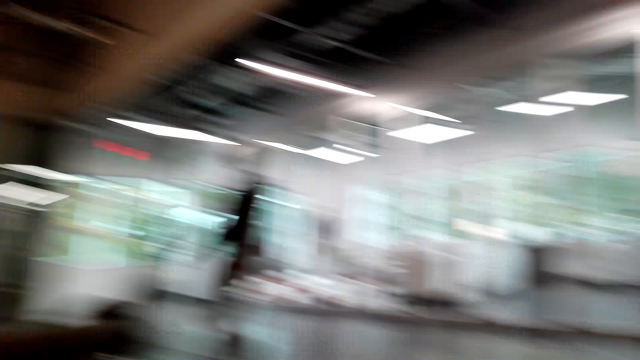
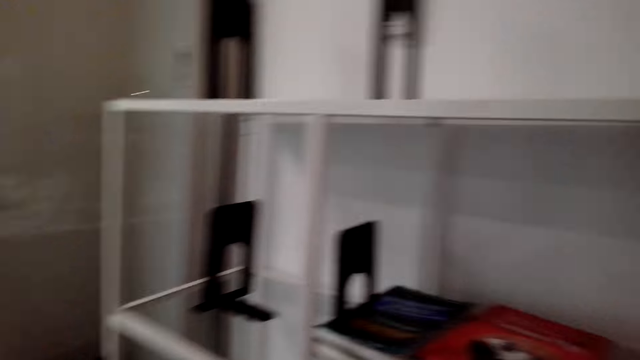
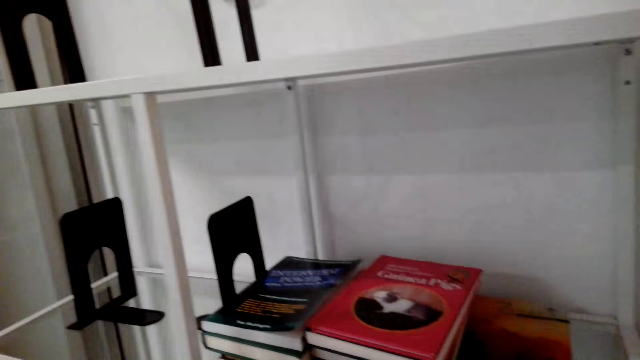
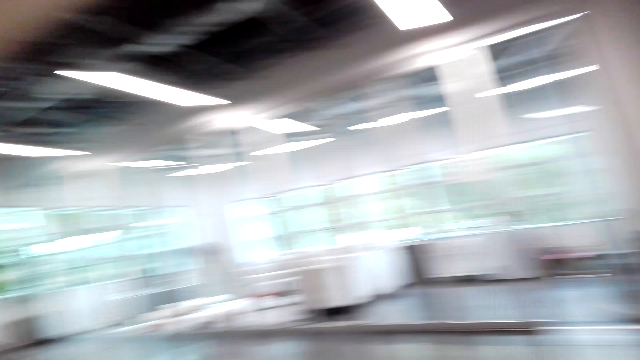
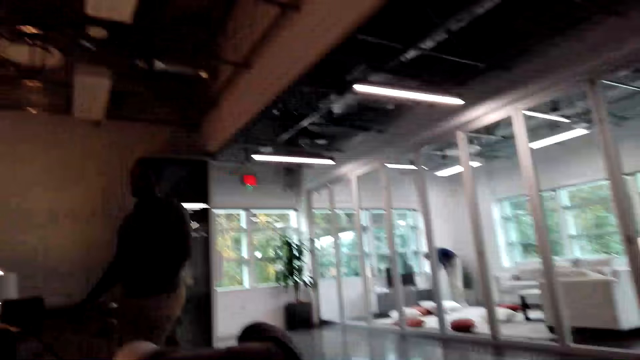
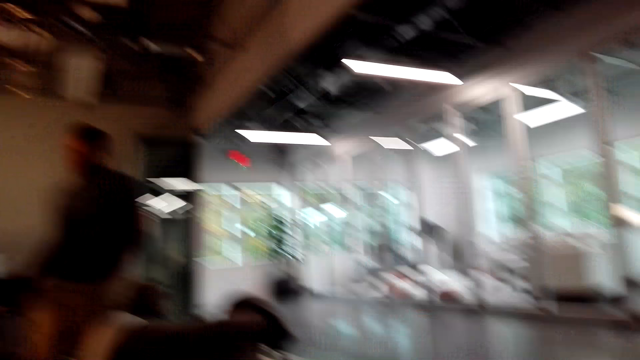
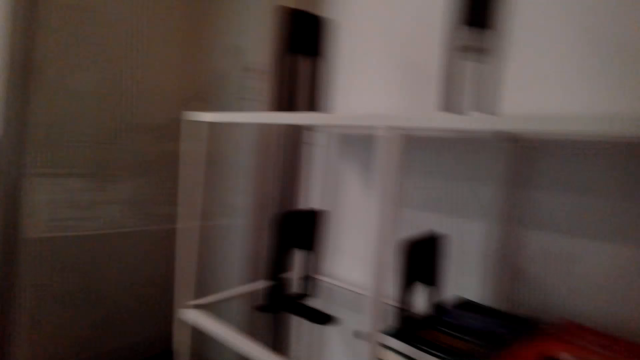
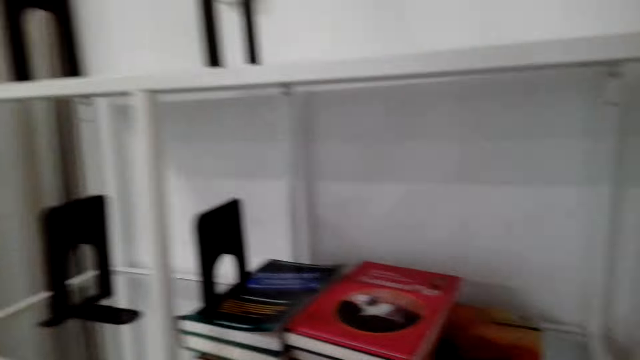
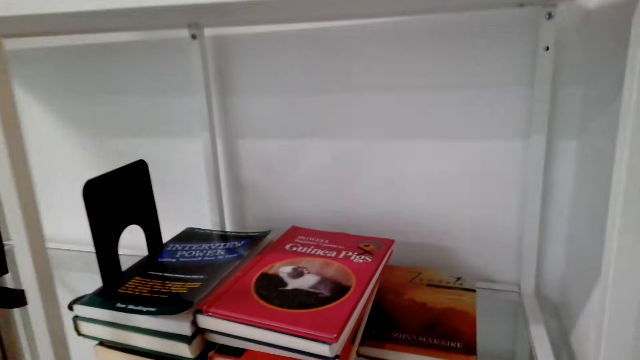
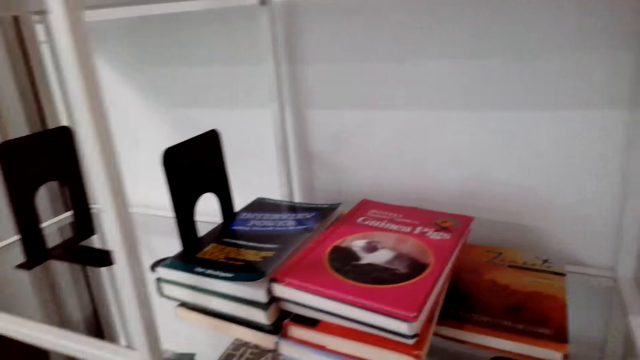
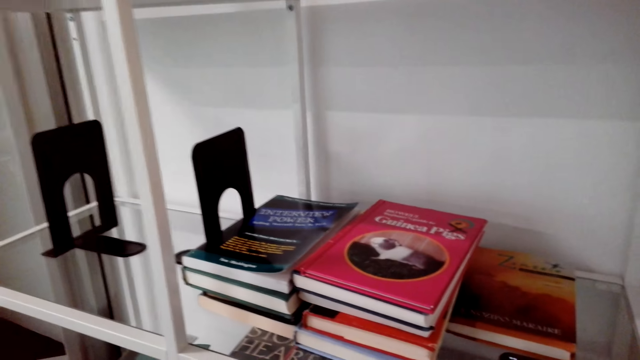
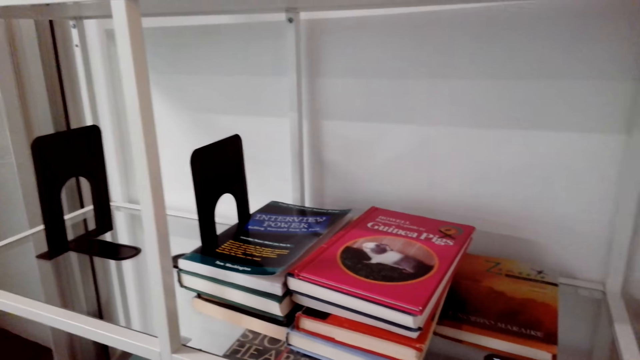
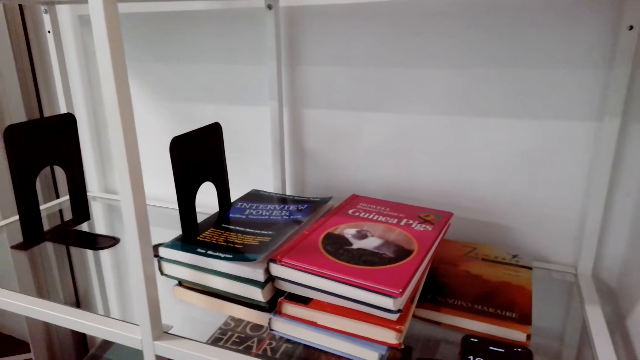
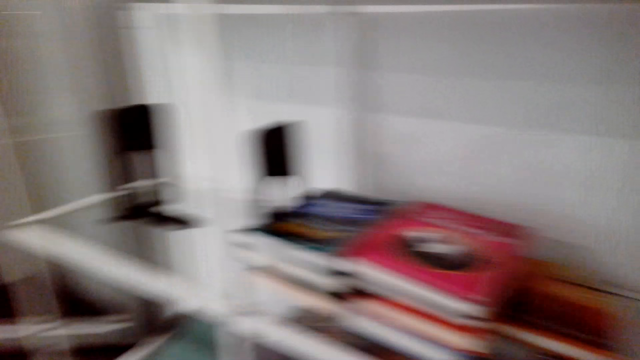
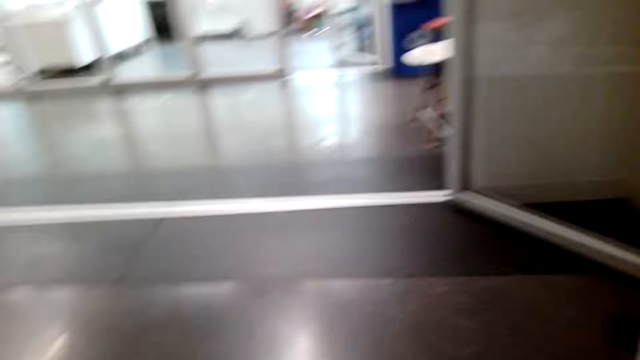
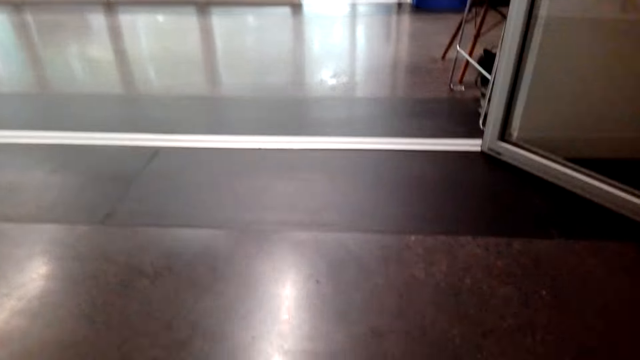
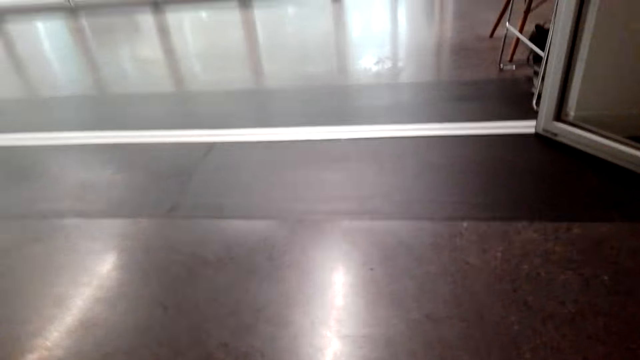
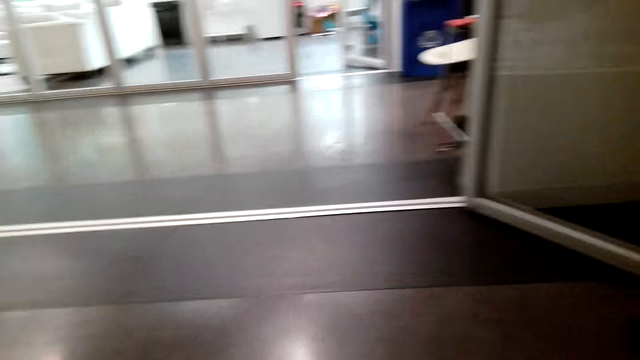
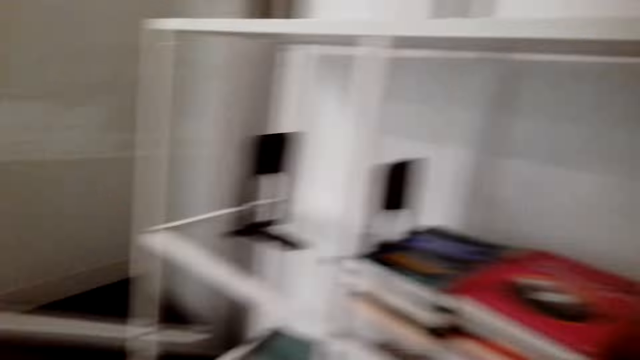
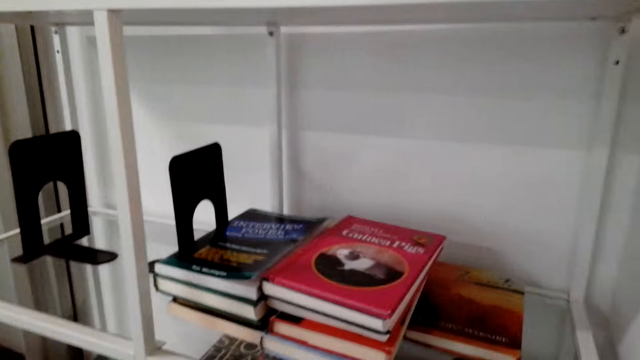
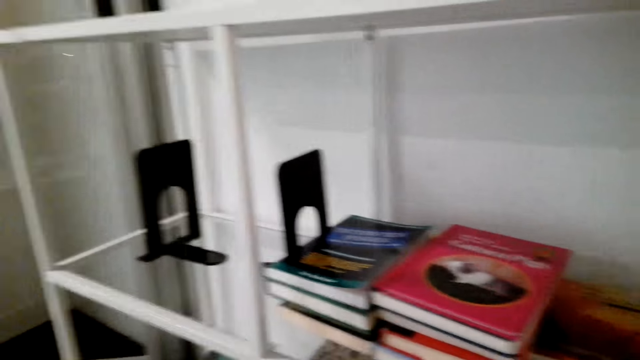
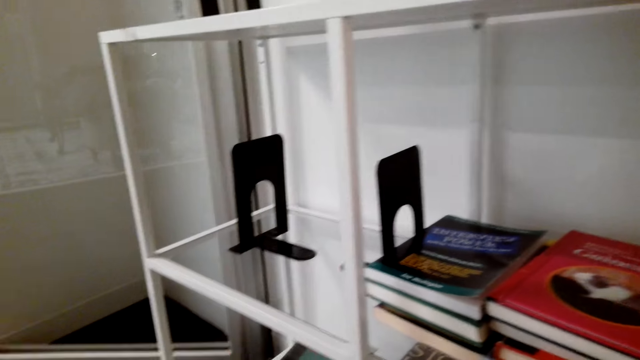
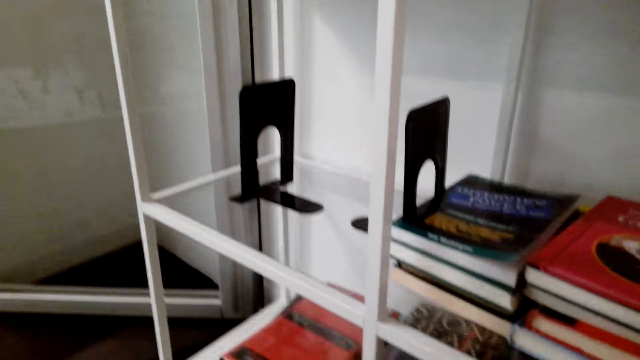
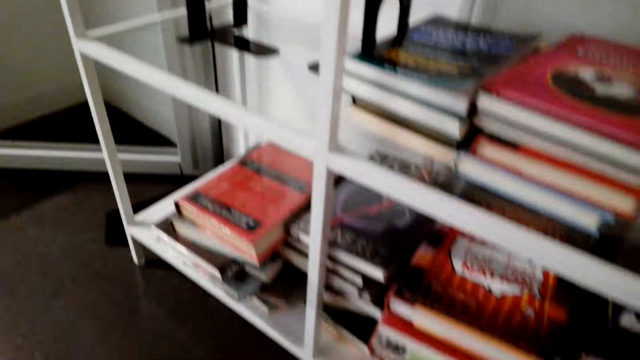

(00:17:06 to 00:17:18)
The camera wearer talks. They stand on the floor.

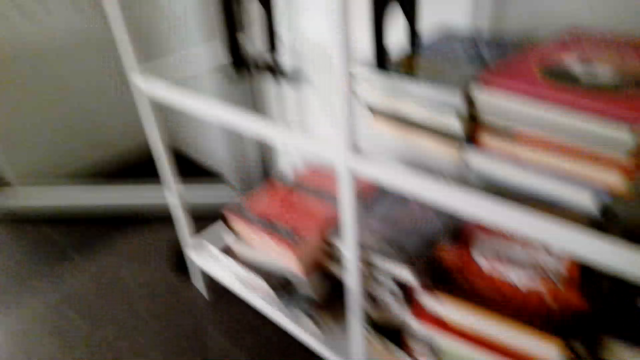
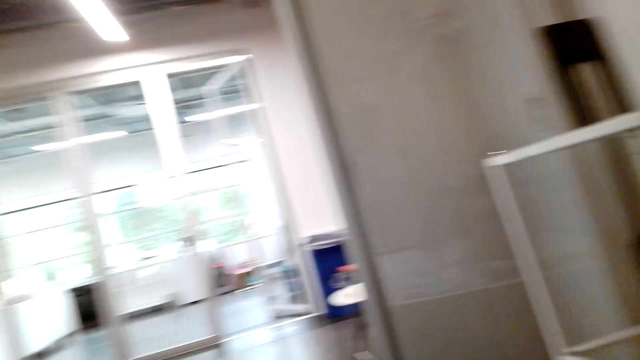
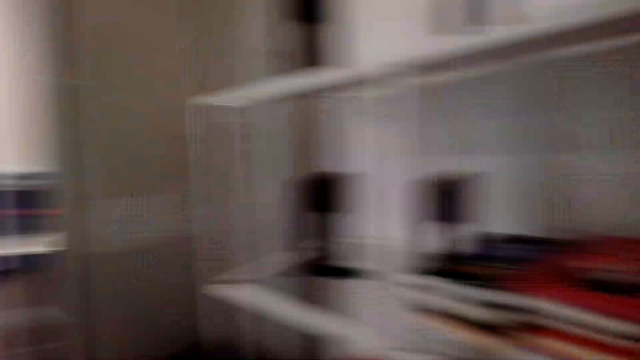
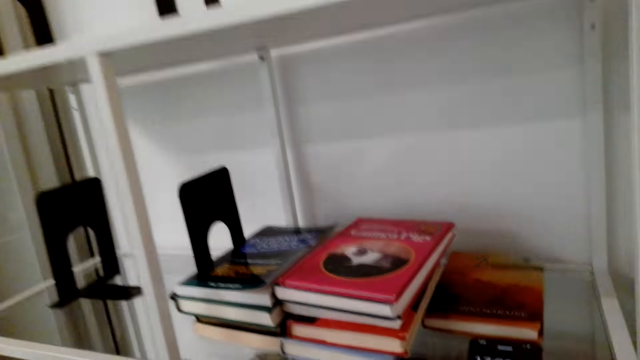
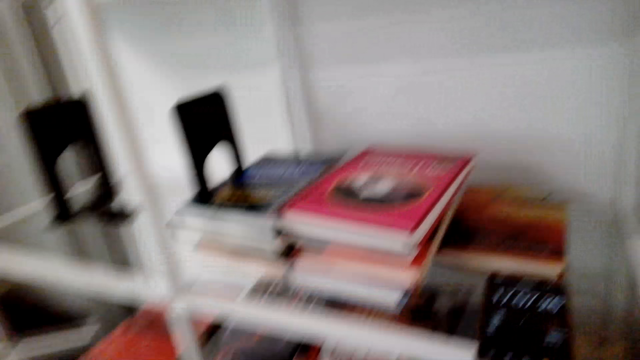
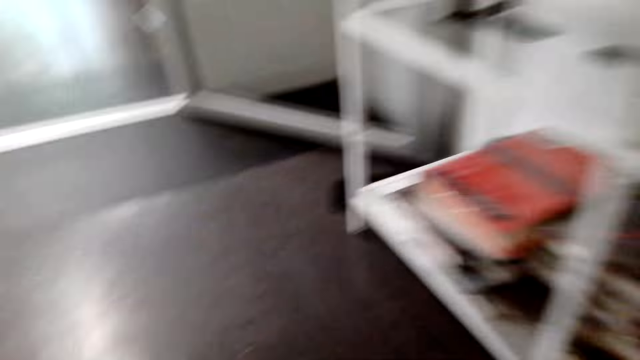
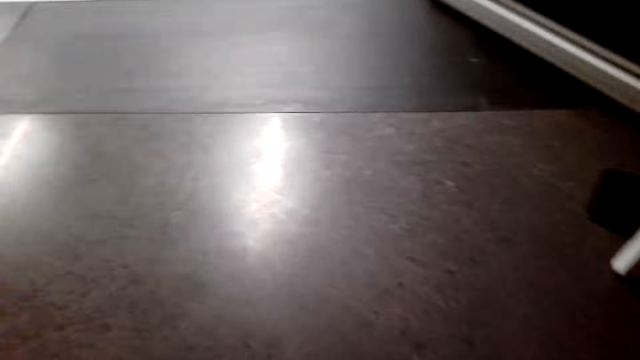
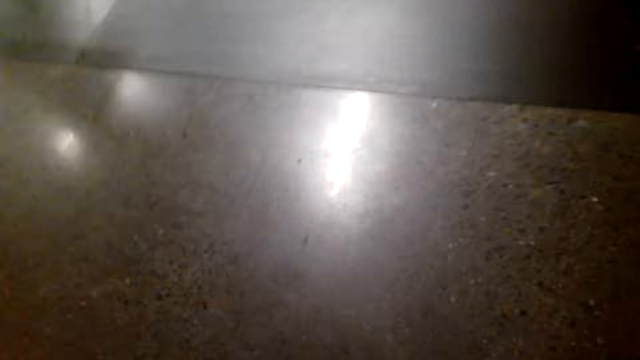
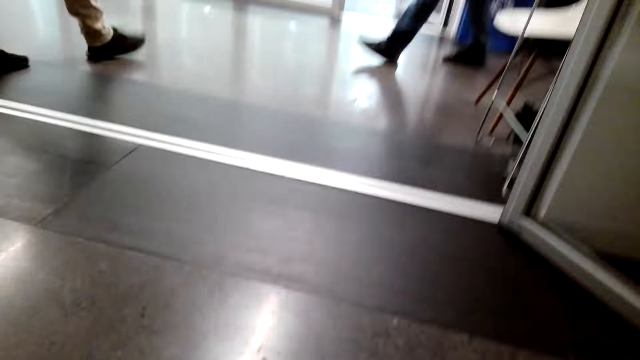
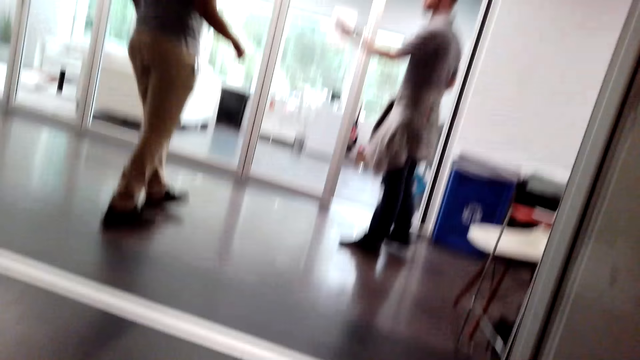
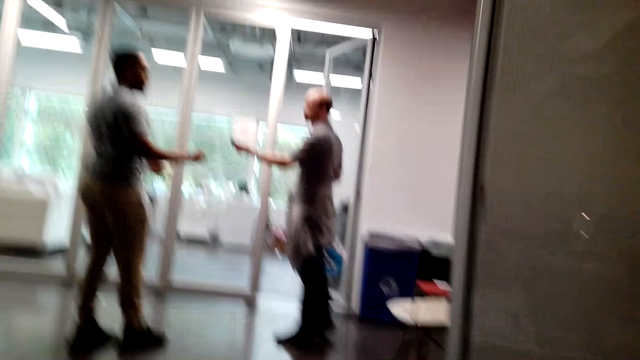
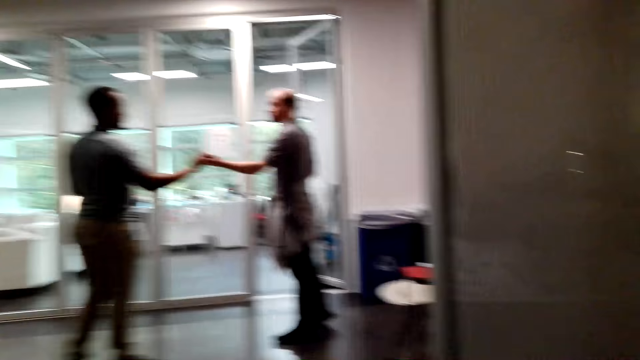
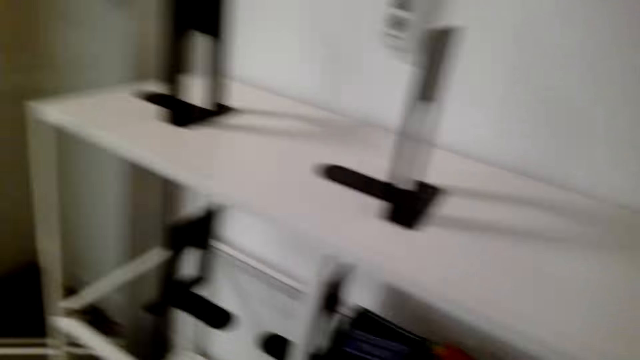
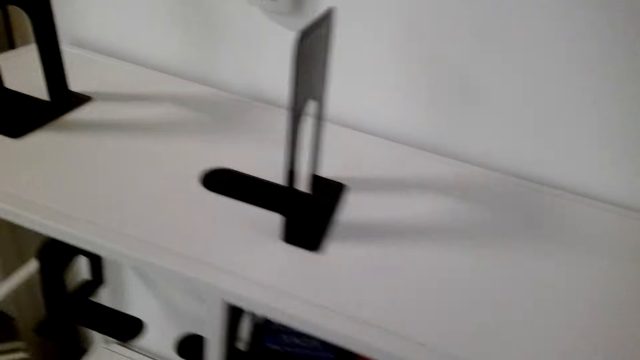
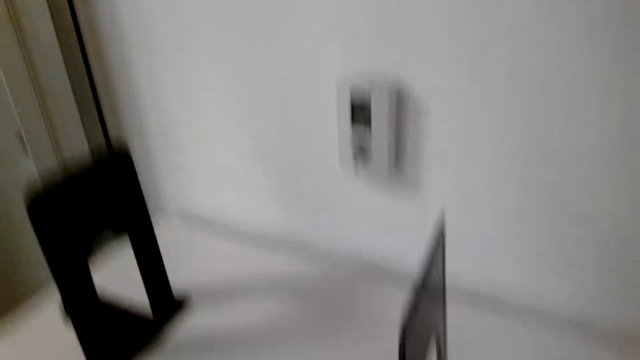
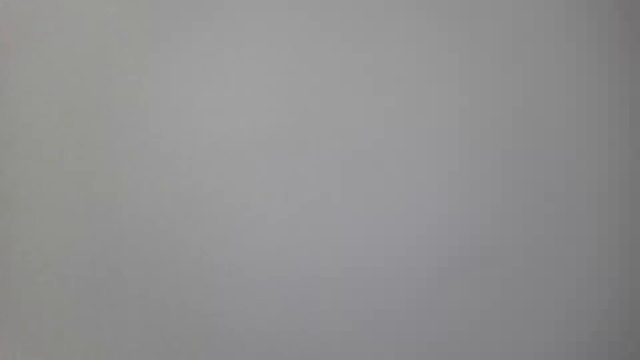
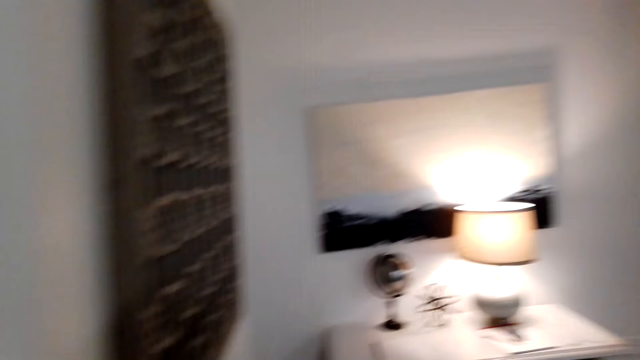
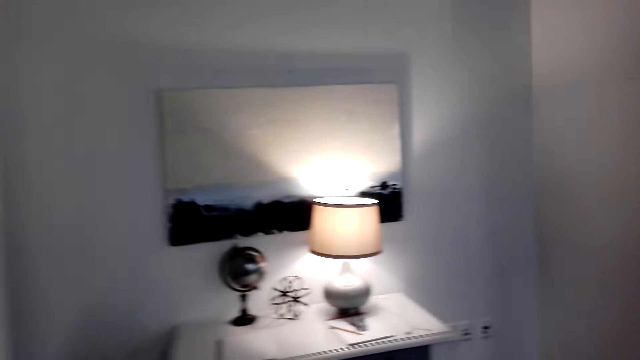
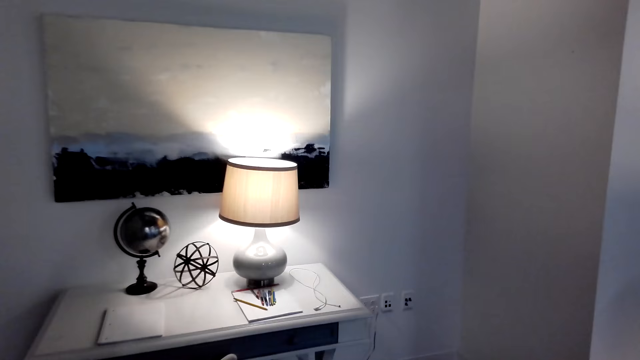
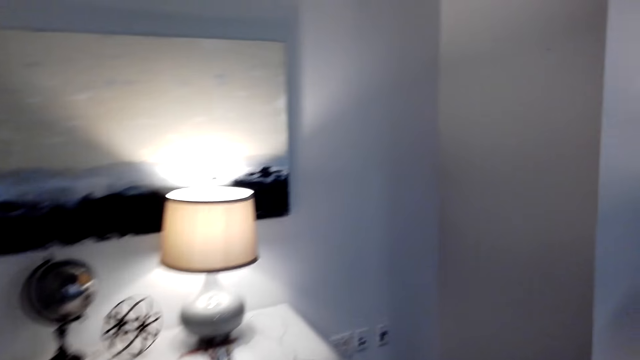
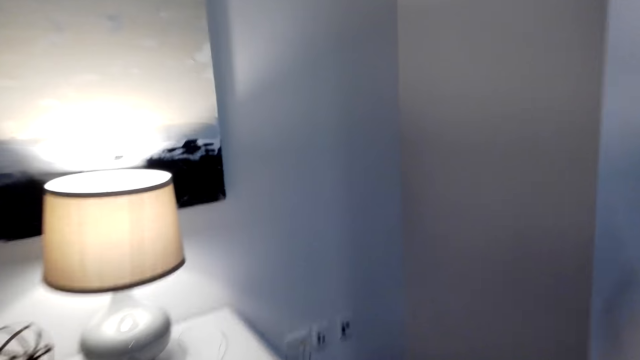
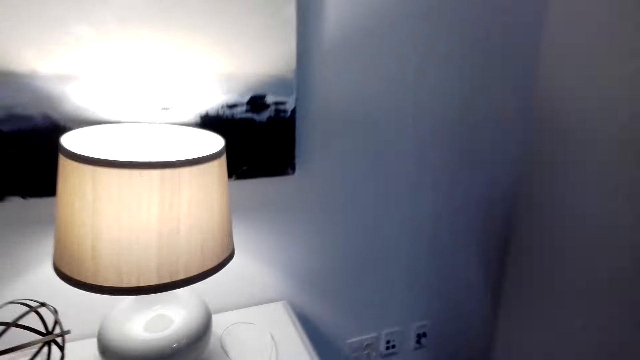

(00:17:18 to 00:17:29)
A man walks on the floor. Another man stands on the floor. The camera wearer walks on the floor.
